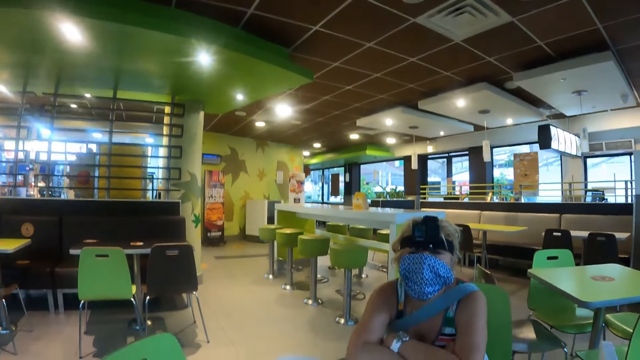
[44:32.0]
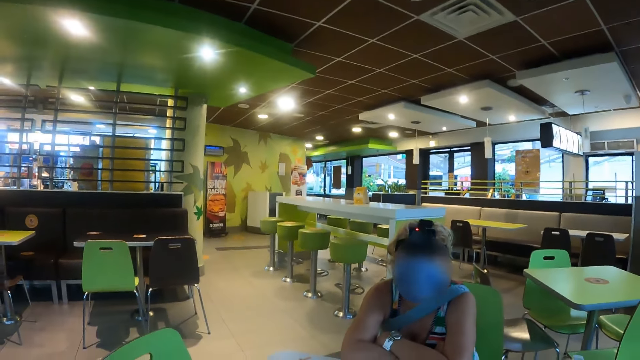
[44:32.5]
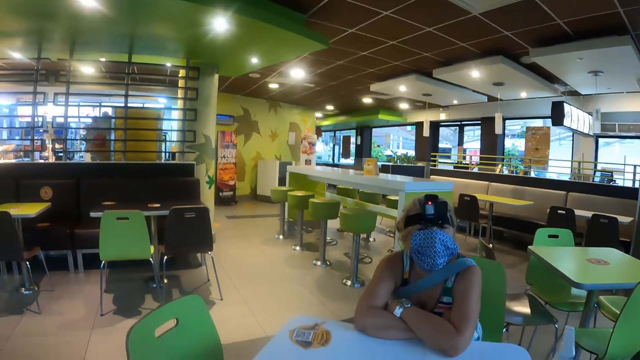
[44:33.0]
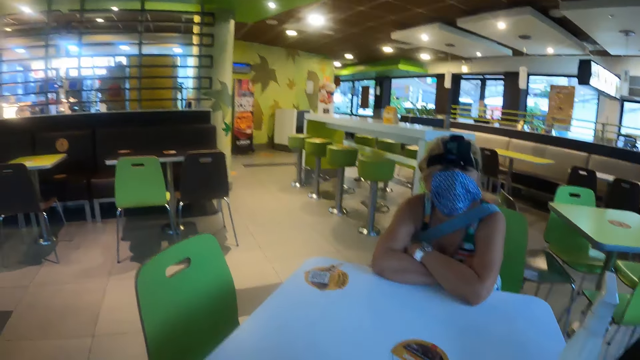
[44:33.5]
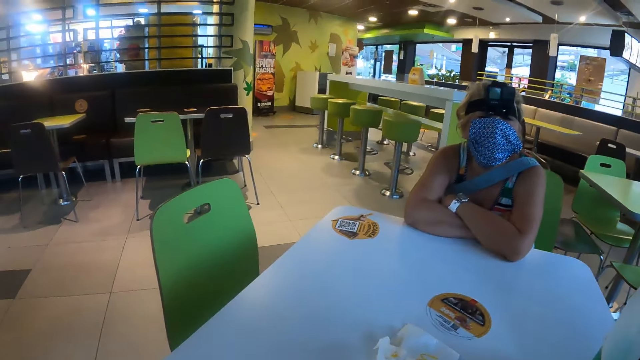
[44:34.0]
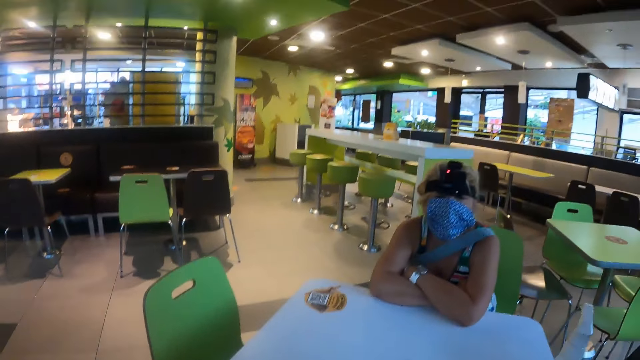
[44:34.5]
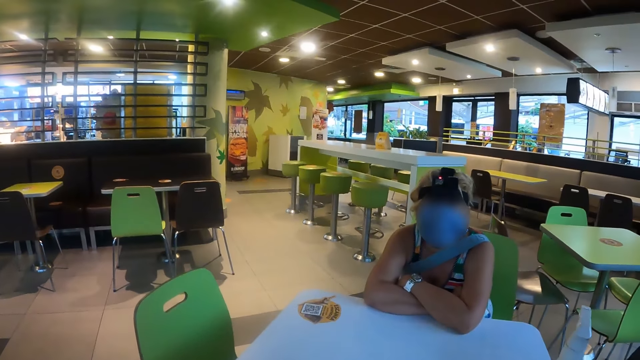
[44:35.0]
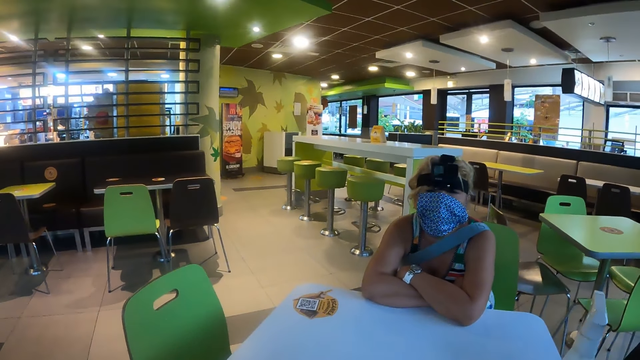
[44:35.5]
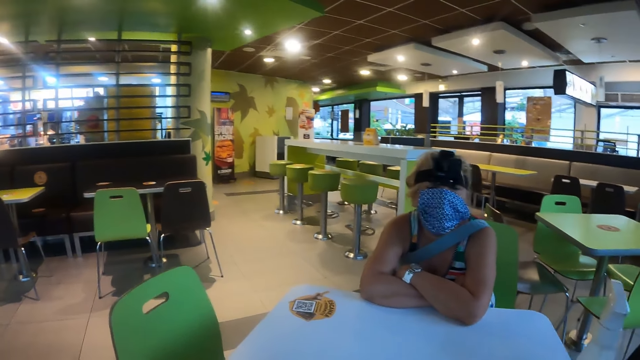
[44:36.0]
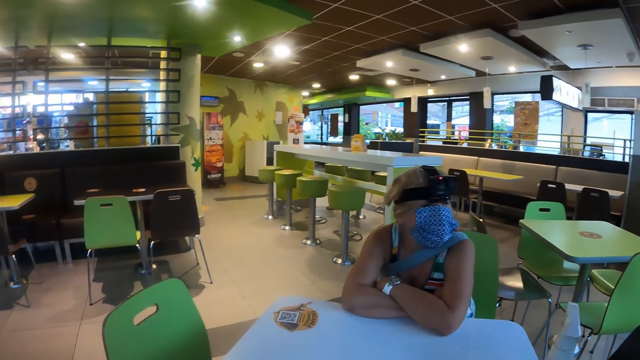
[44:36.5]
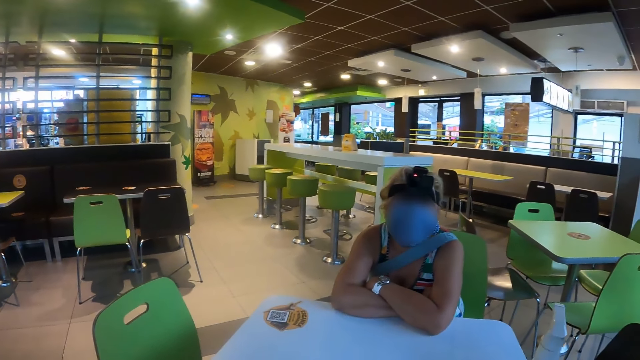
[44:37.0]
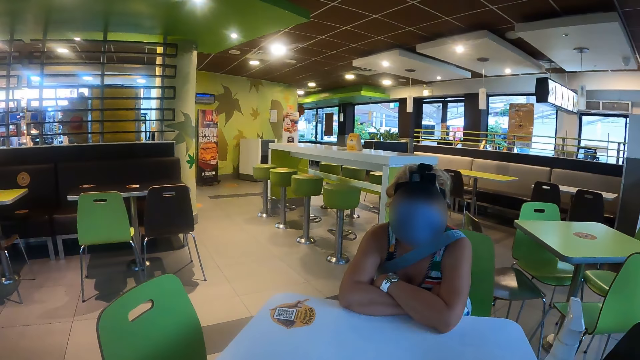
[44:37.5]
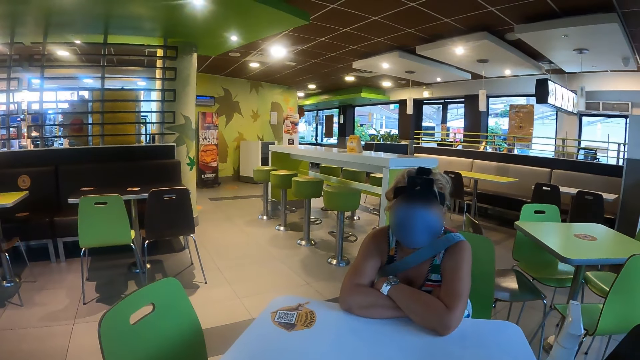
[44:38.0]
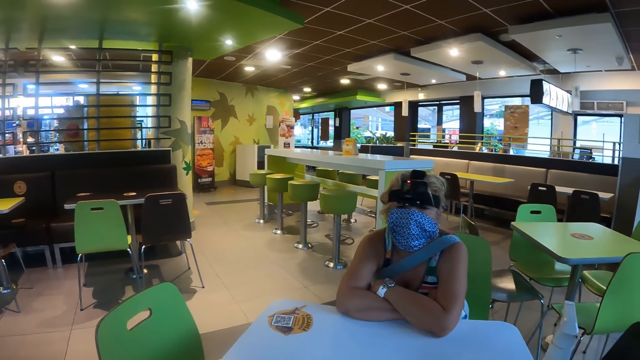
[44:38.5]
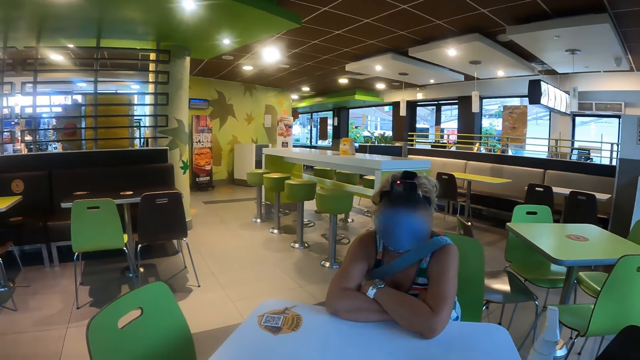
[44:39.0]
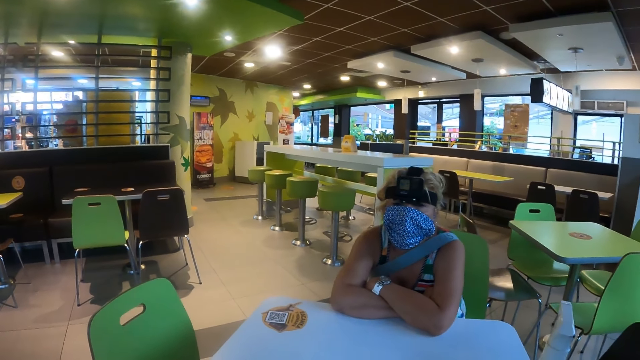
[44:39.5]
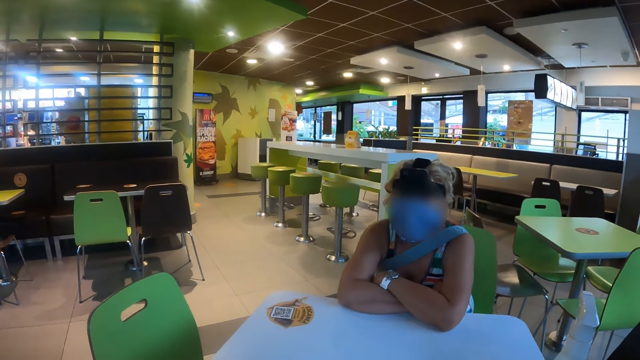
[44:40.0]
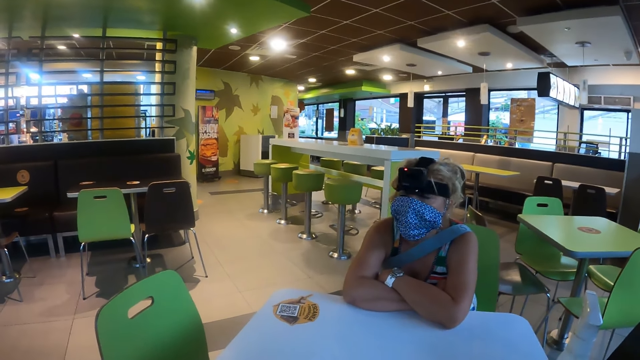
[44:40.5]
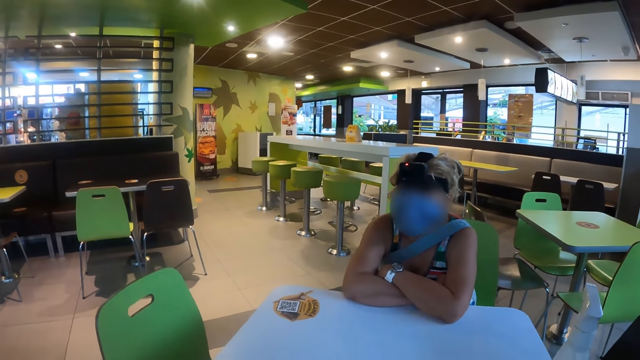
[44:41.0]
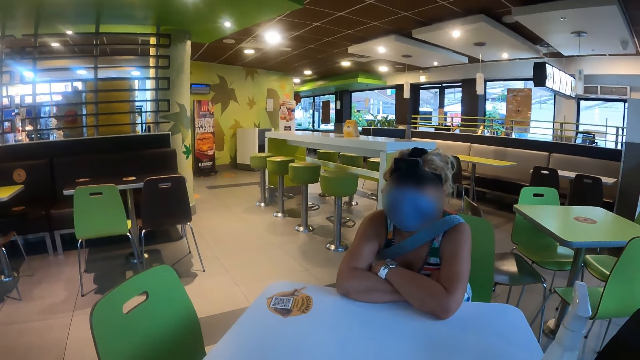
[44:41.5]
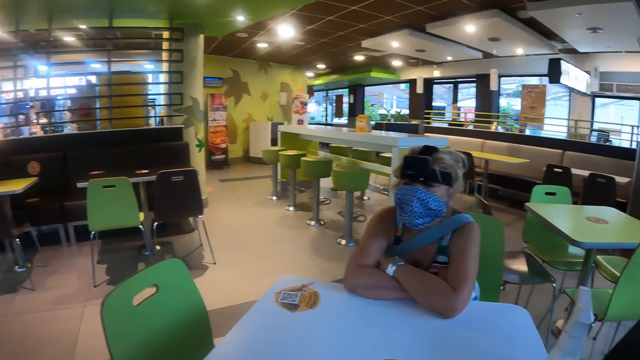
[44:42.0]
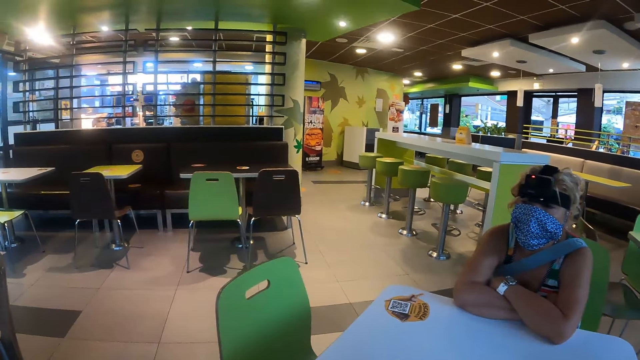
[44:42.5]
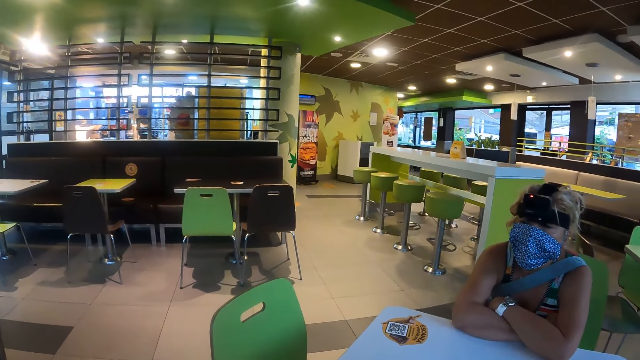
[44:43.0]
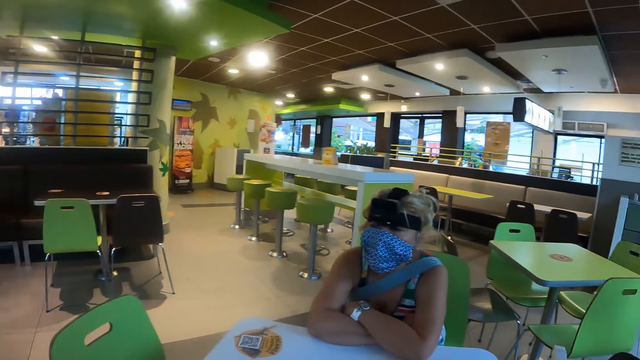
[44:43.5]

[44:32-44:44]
The camera wearer stares at the table. They converse with a woman.

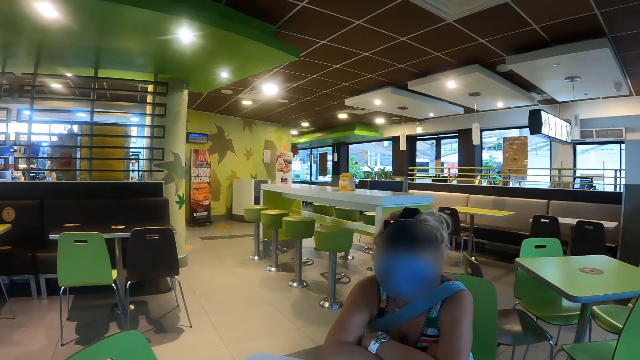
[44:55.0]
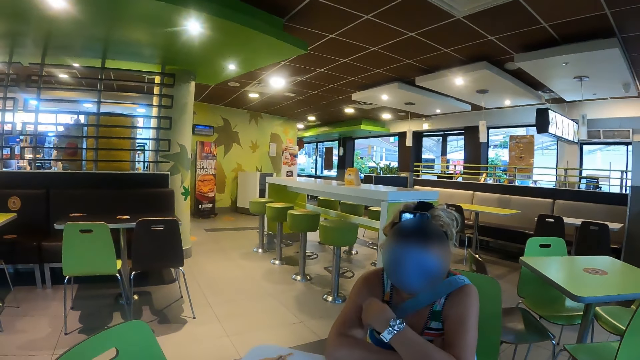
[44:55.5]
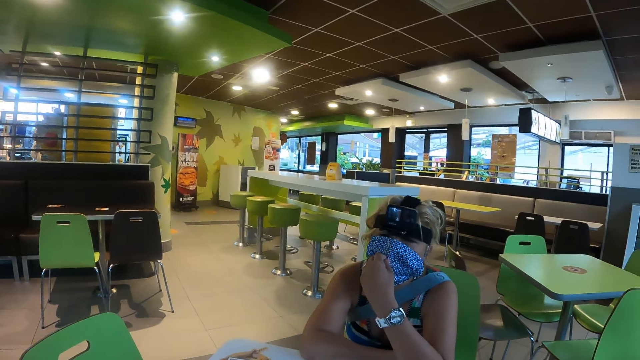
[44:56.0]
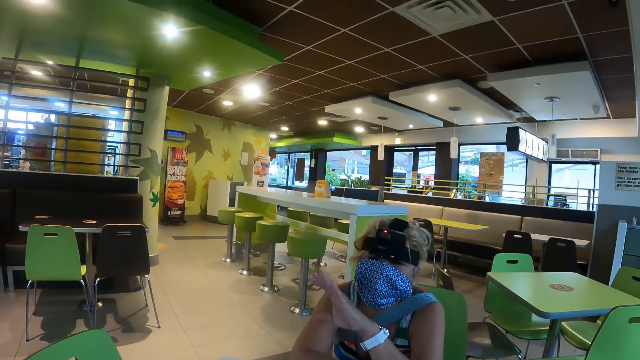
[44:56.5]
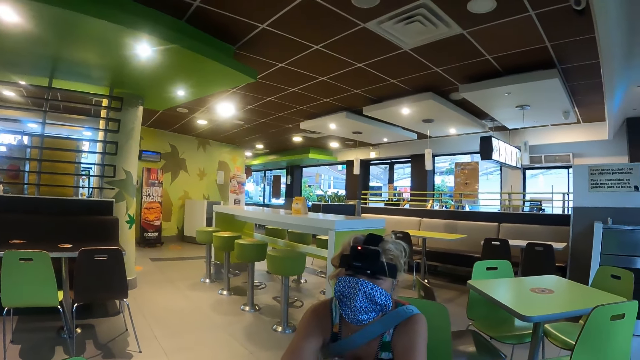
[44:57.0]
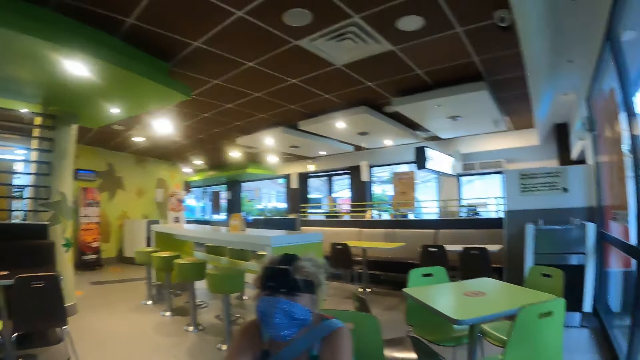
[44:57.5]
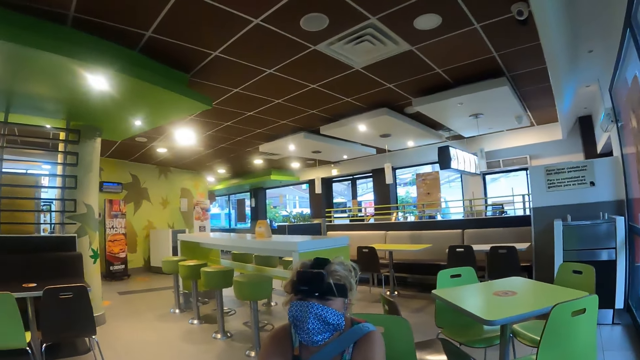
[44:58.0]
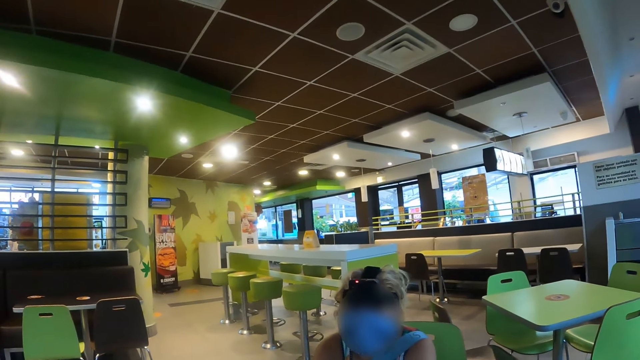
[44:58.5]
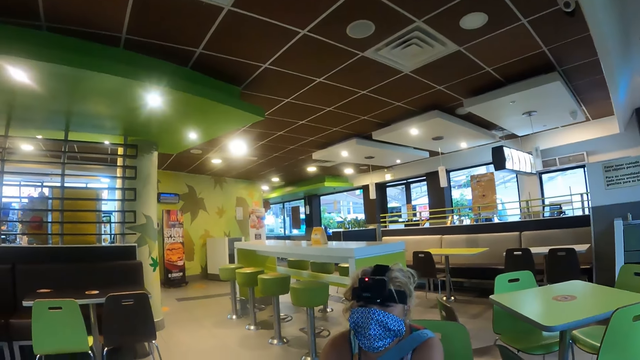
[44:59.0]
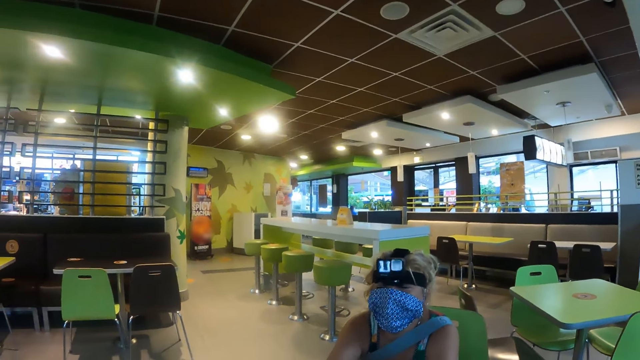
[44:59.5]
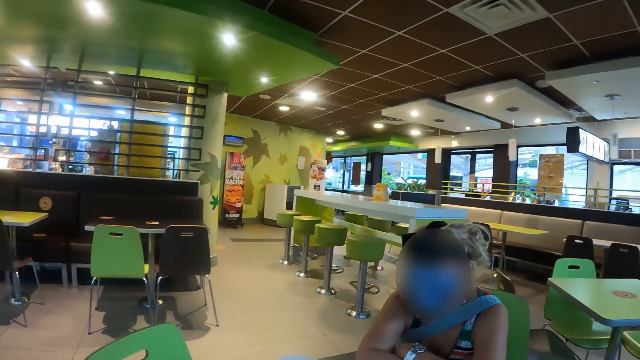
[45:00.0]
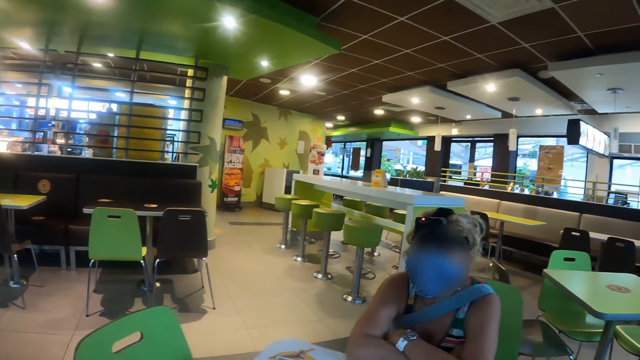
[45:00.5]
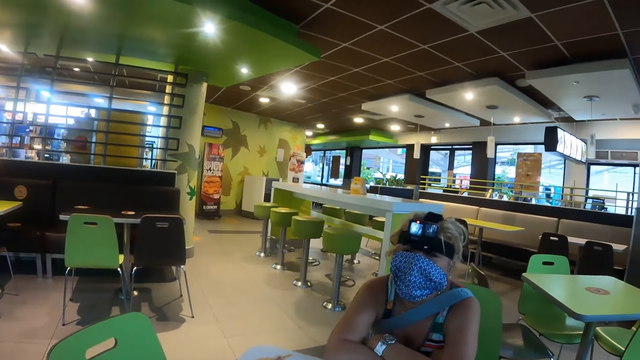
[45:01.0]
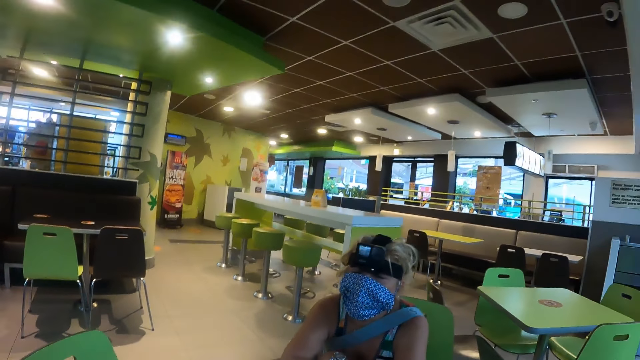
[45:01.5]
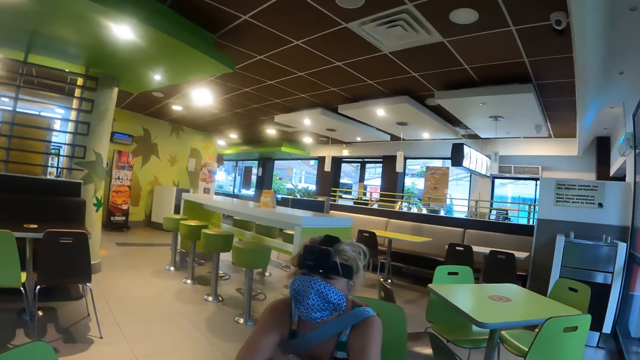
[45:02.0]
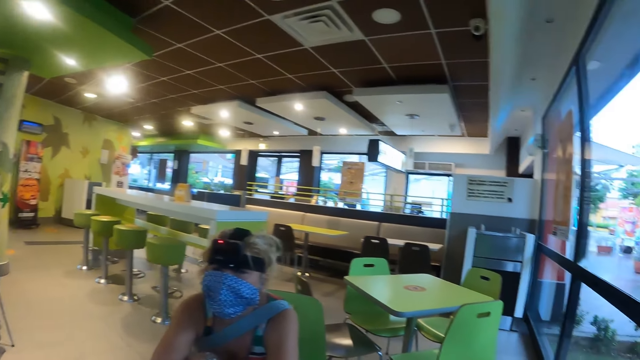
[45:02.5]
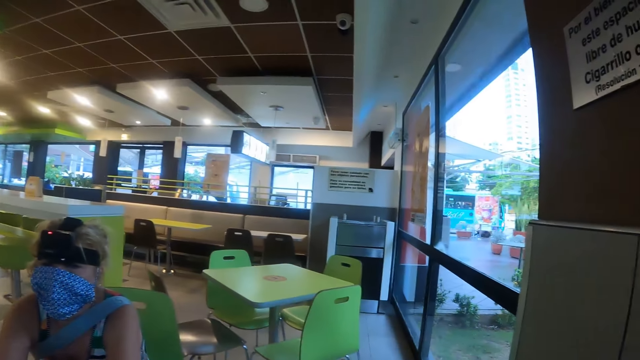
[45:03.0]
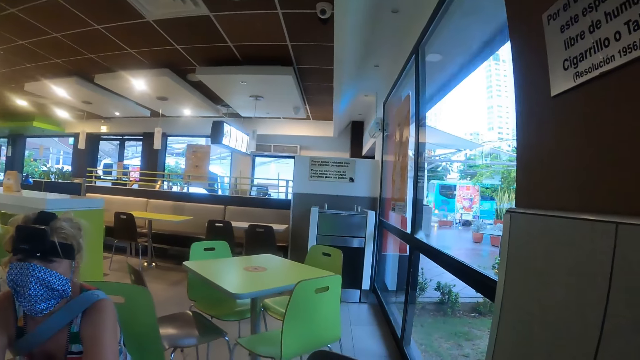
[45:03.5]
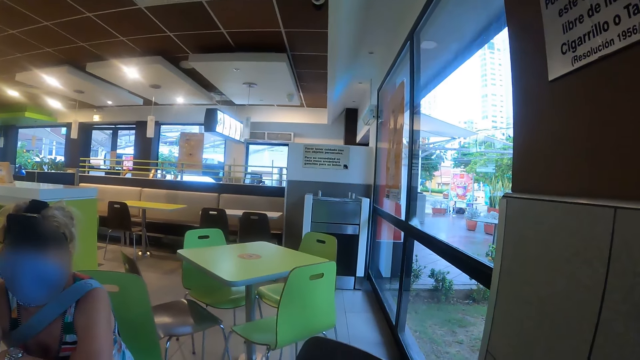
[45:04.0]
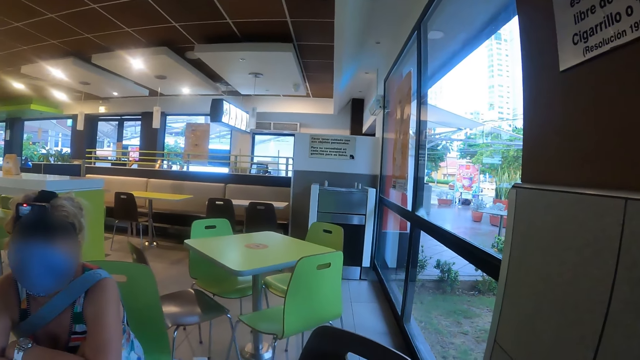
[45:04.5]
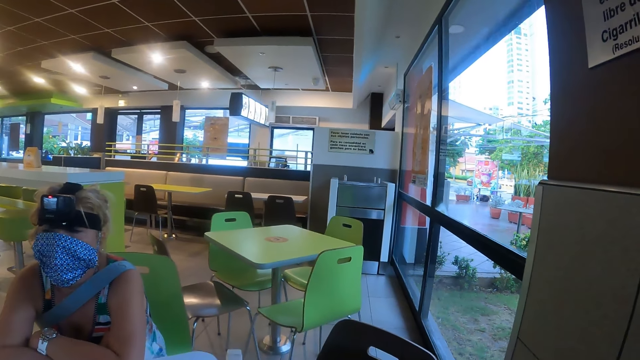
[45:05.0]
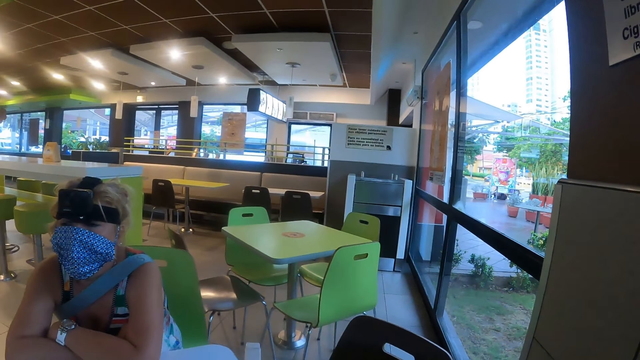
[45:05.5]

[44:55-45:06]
A lady touches the mask. The camera wearer looks around the restaurant.
